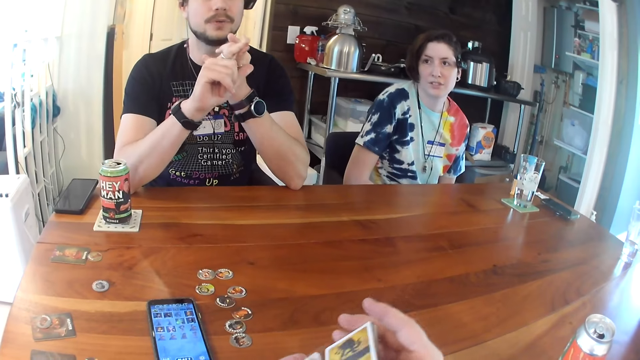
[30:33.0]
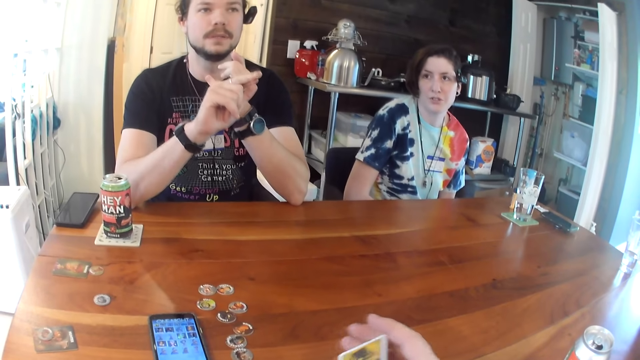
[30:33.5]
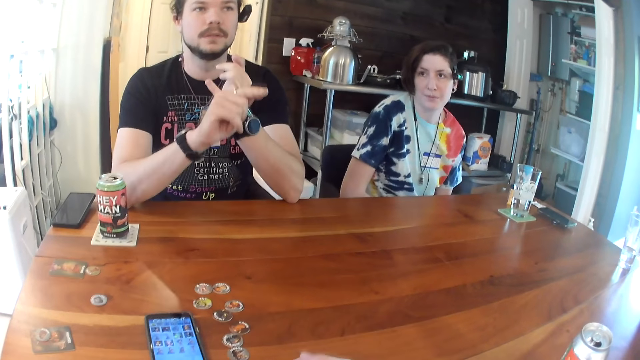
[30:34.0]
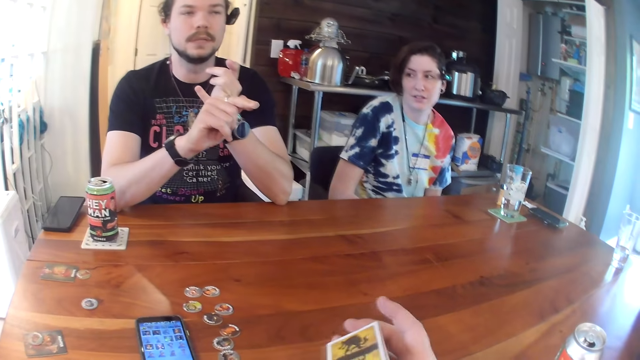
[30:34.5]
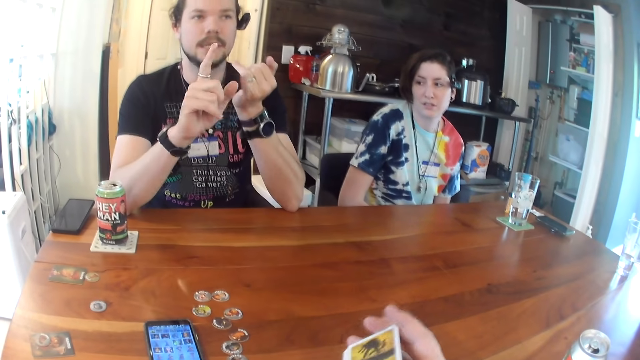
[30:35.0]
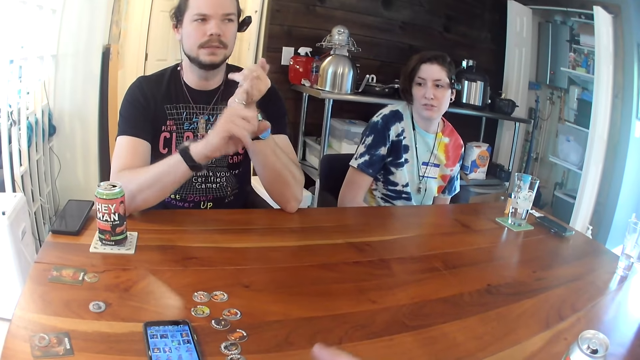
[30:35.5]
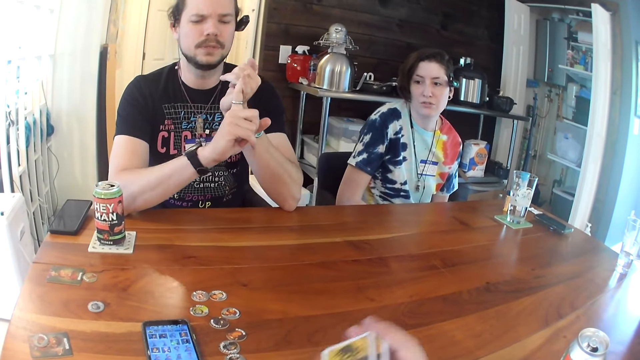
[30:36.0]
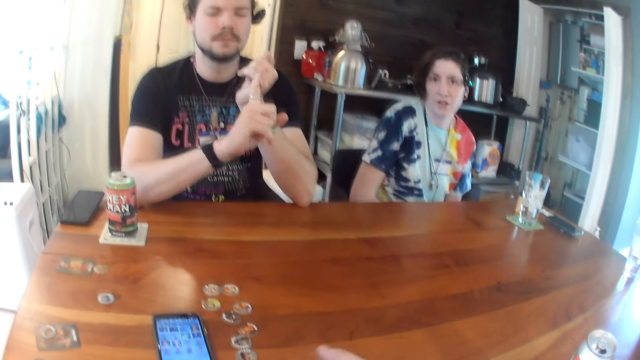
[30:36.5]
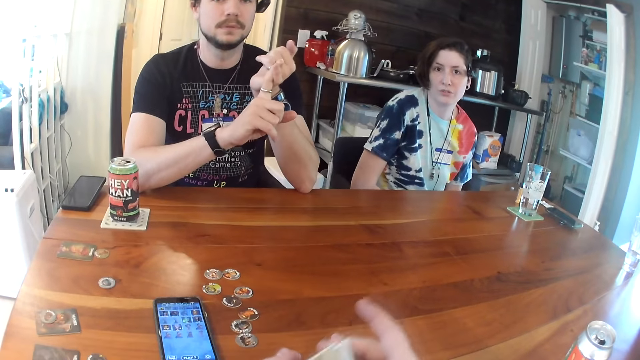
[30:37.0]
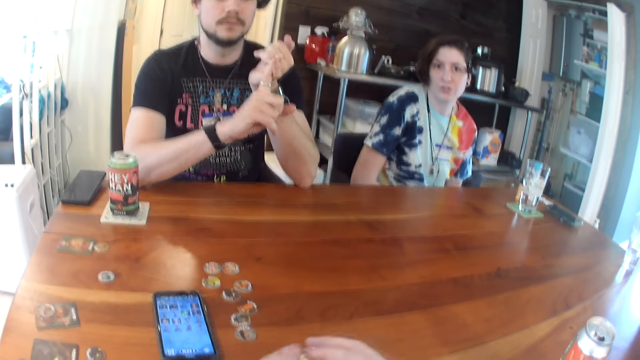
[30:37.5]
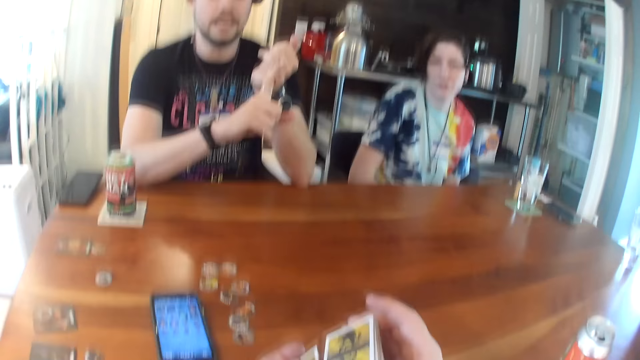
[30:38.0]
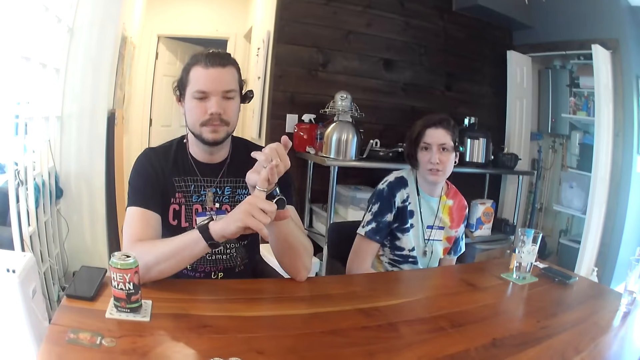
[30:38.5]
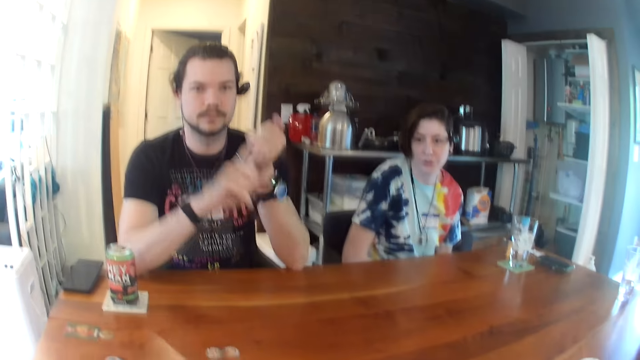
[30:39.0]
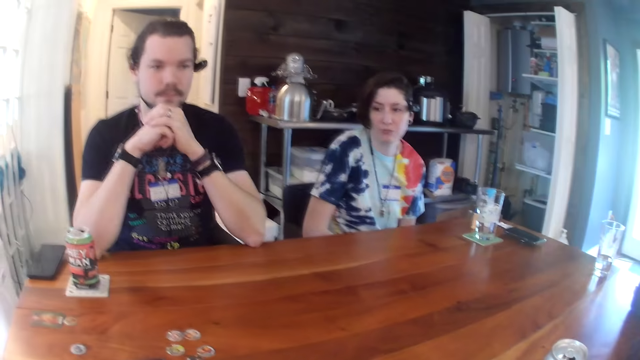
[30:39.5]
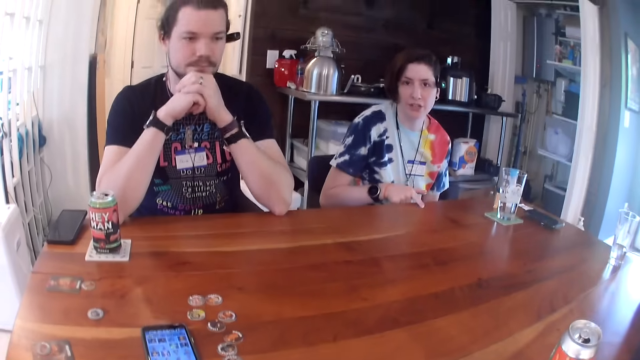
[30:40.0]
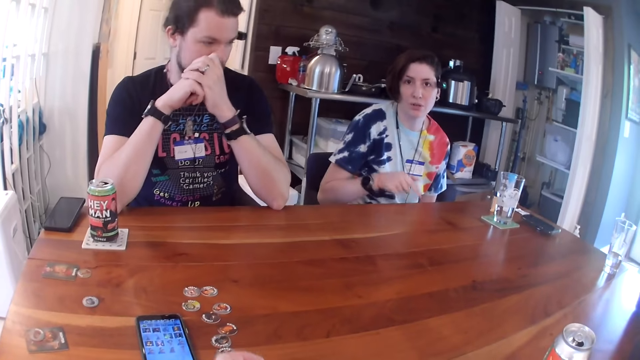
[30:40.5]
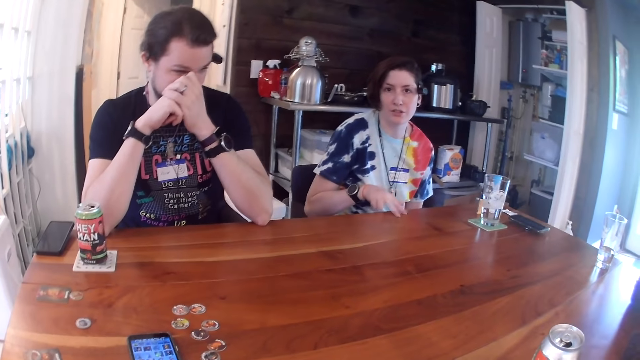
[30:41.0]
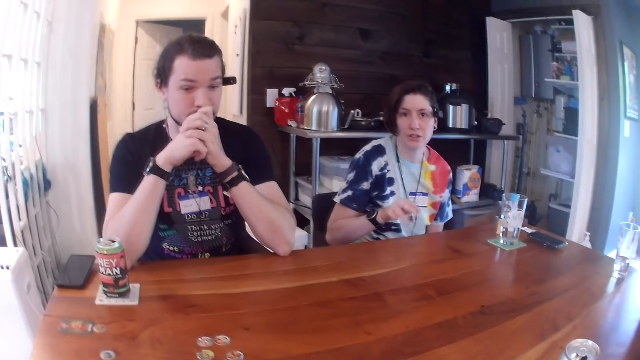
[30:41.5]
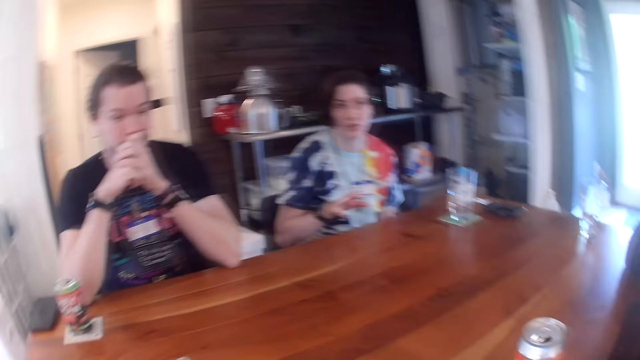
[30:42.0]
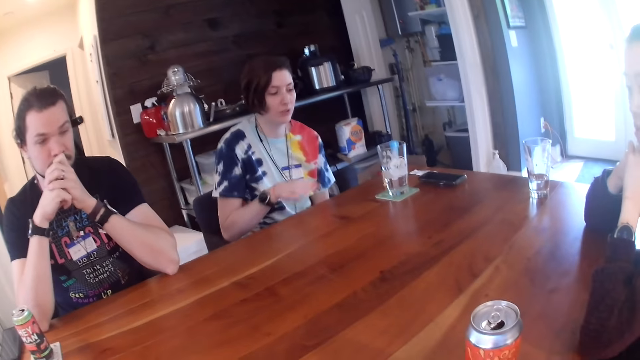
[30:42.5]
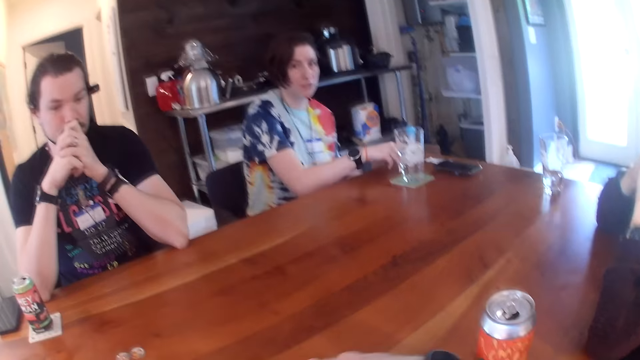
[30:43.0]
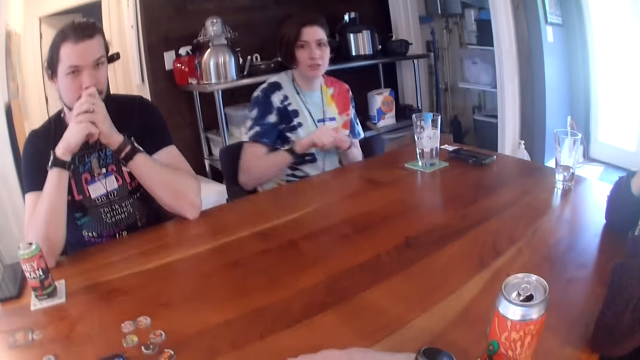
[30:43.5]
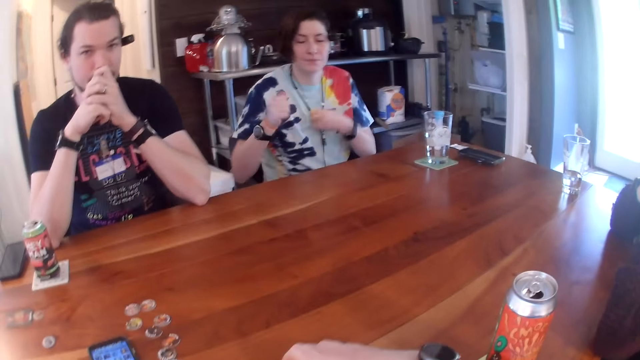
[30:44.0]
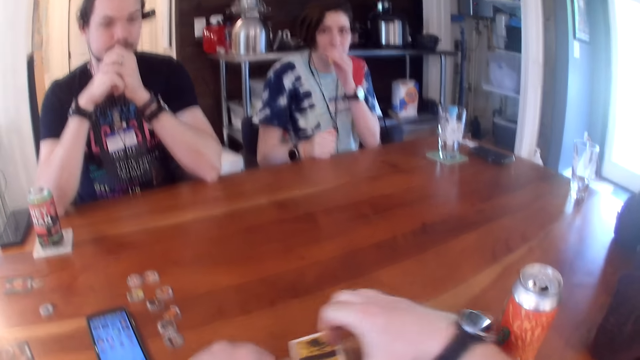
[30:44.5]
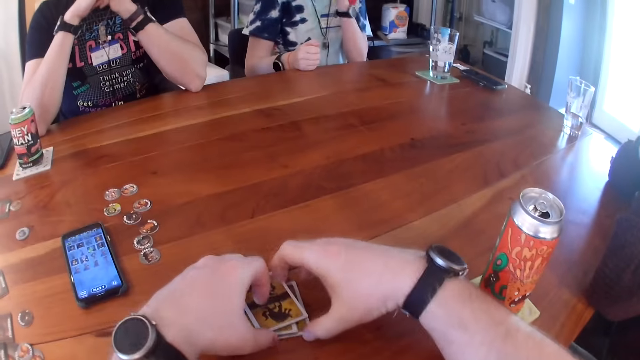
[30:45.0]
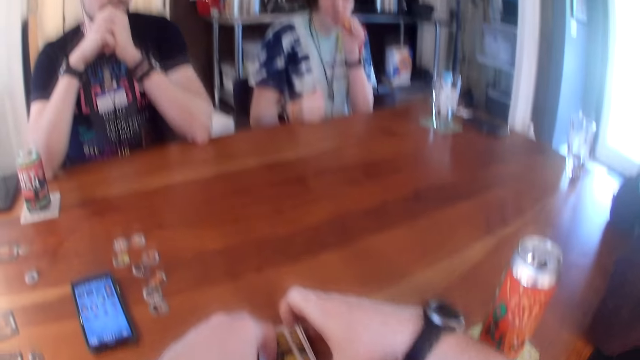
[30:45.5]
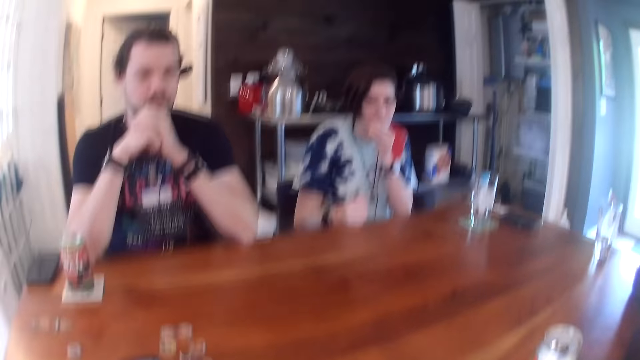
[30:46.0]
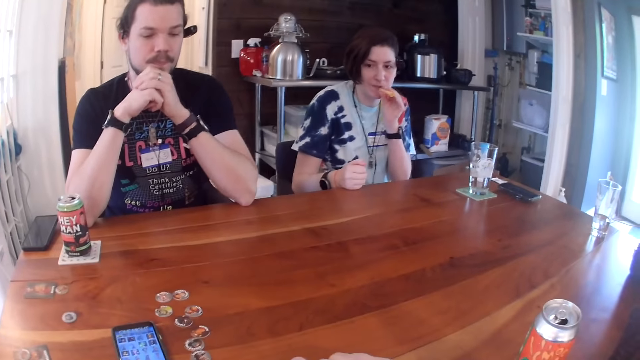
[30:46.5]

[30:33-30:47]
A woman taps the table with her right hand. The woman picks up a lipstick on the table with her right hand. The woman opens up the lipstick in her hands. The woman applies the lipstick on her lips.

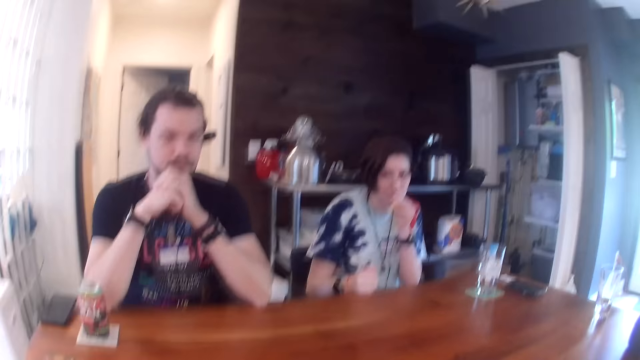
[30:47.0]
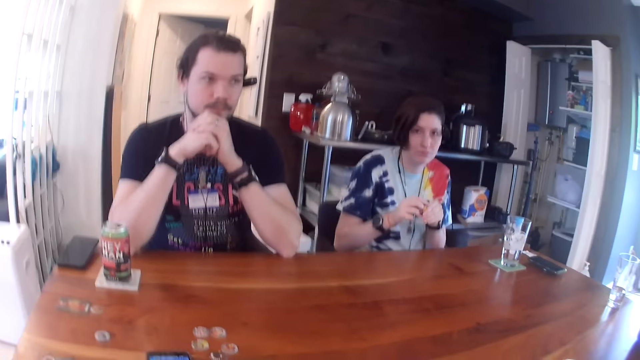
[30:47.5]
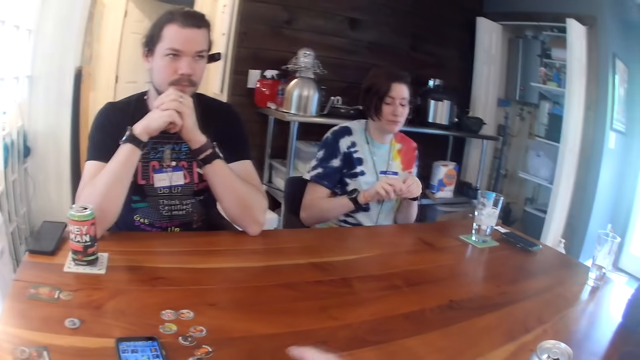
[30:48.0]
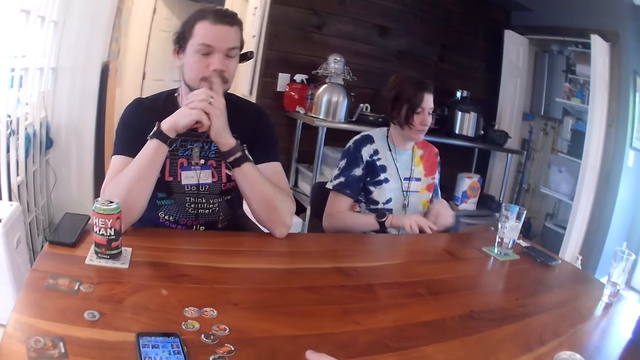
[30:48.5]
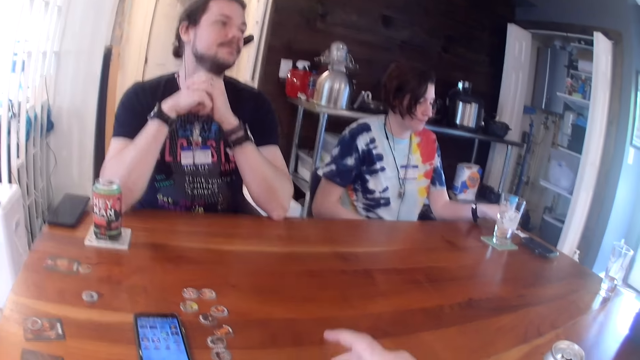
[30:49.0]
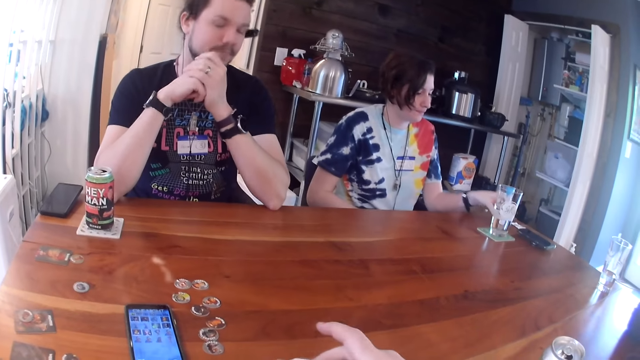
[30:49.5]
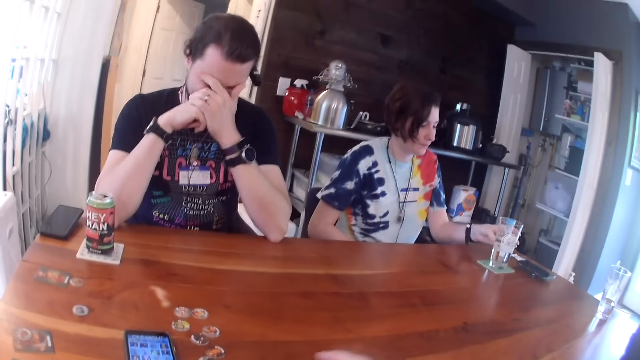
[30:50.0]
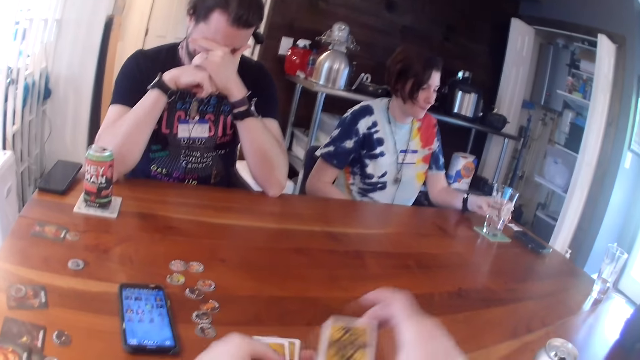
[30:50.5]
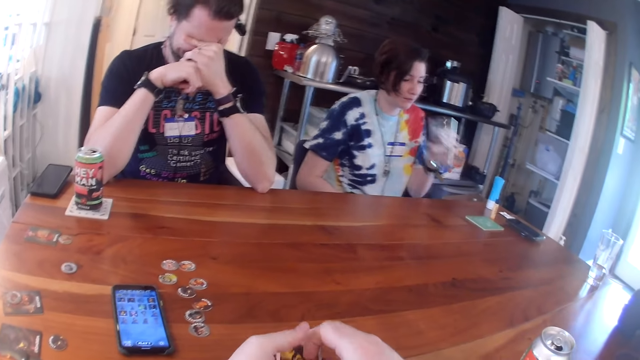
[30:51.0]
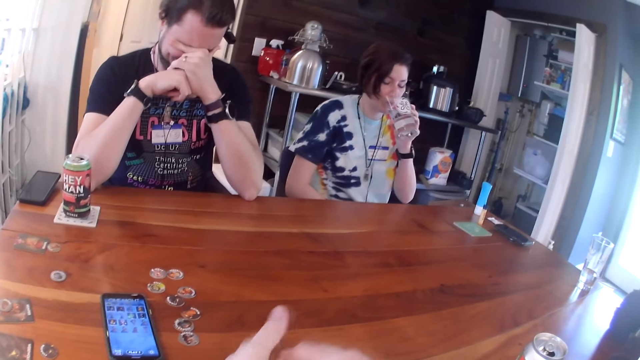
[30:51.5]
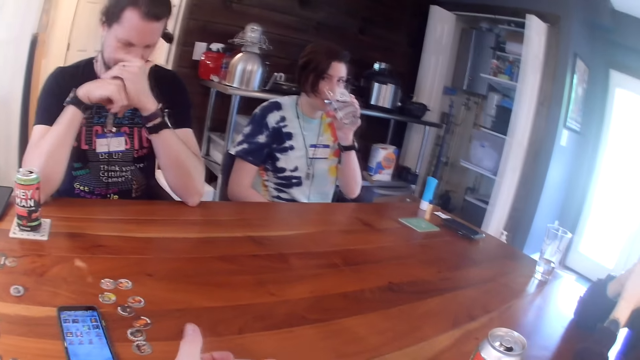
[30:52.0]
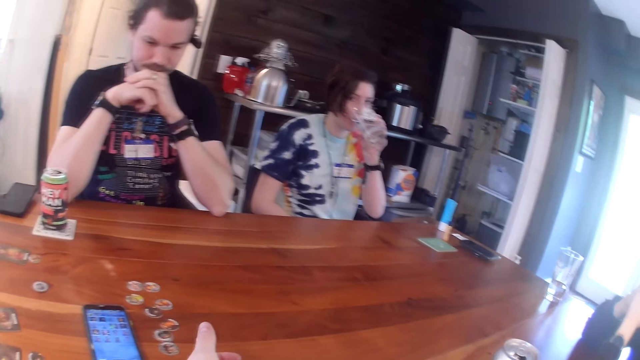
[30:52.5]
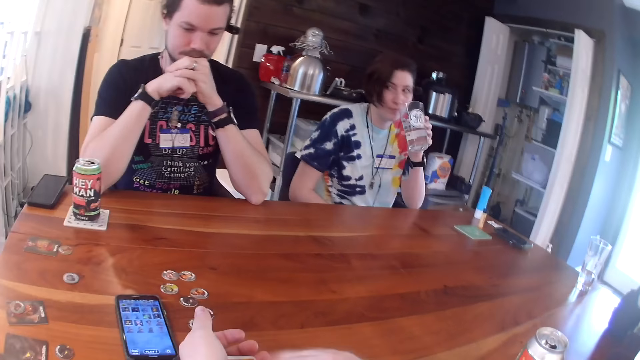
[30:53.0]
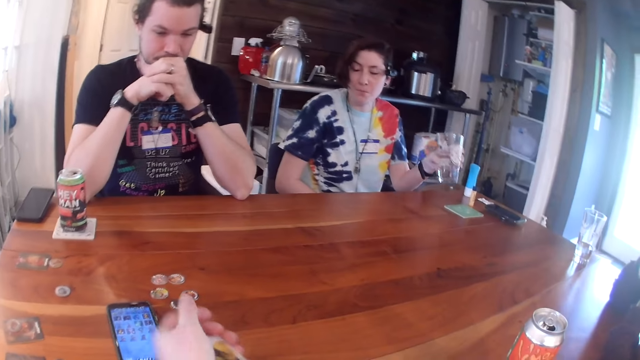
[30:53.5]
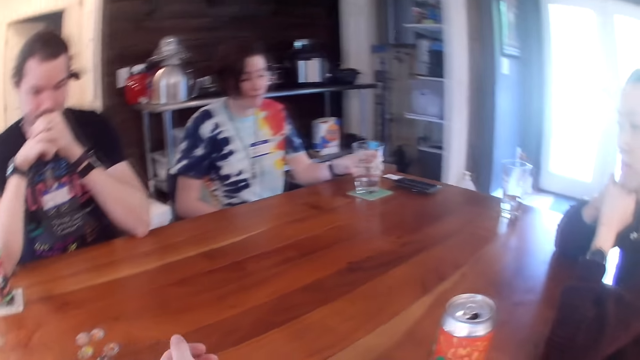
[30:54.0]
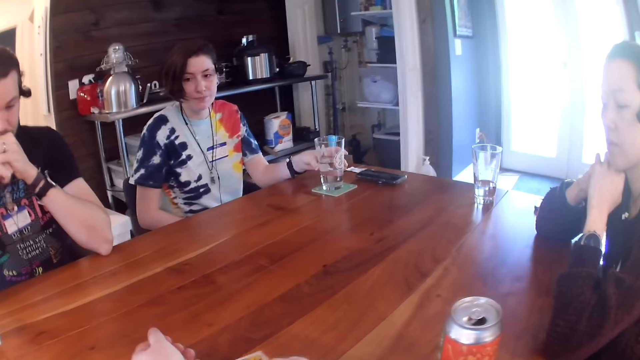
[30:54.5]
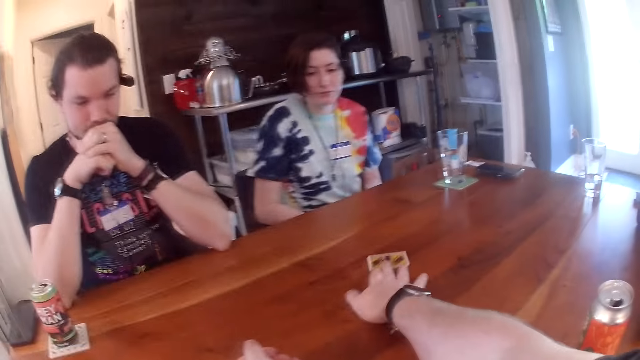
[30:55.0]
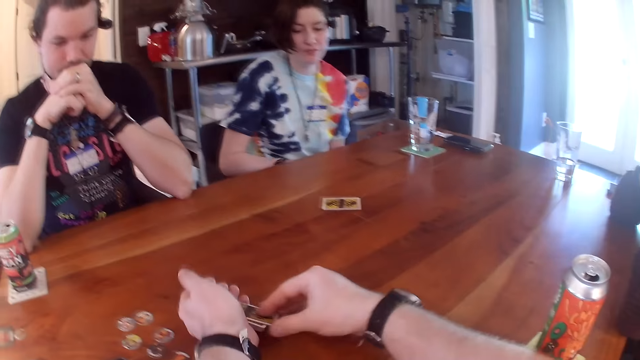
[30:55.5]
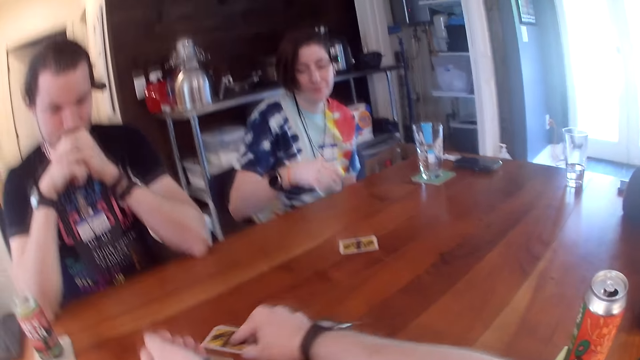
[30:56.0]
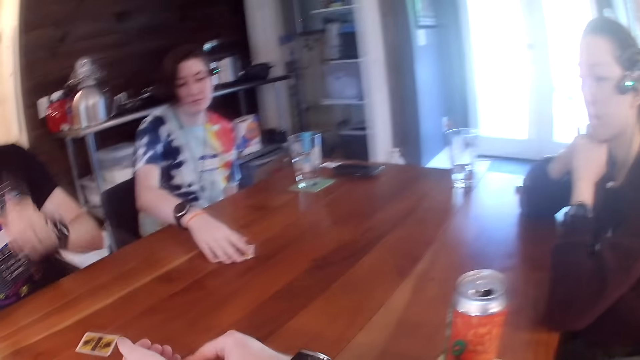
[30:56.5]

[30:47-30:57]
The woman closes the lipstick. The woman drops the lipstick in her left hand on the table. The woman picks up a cup on the table with her left hand. The woman drinks water from the cup in her left hand. The woman drops the cup on the table. The camera wearer drops a card on the table with her right hand. She distributes the cards. She drops a card on the table with her right hand again.
